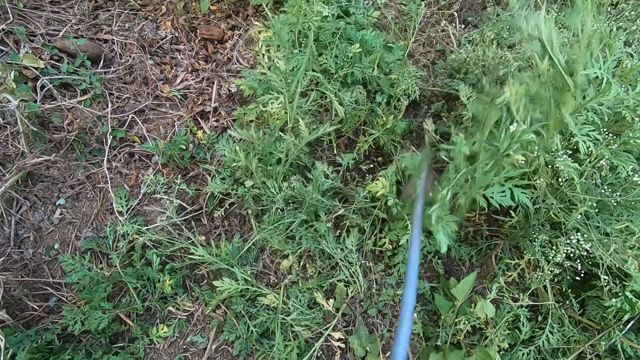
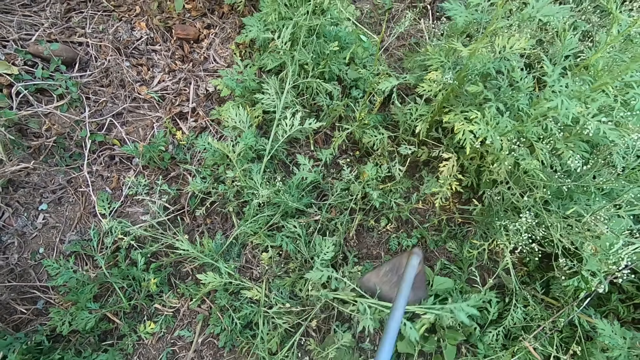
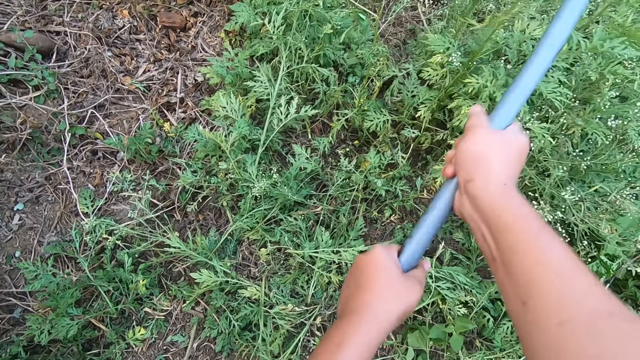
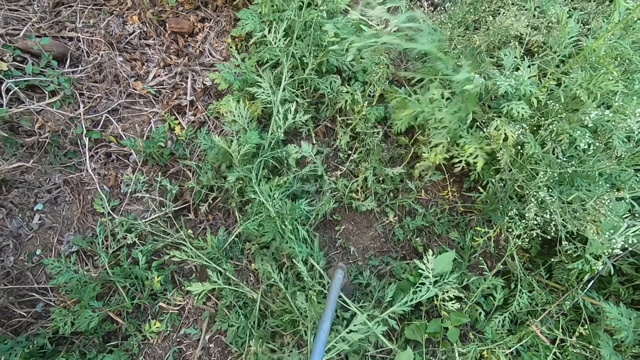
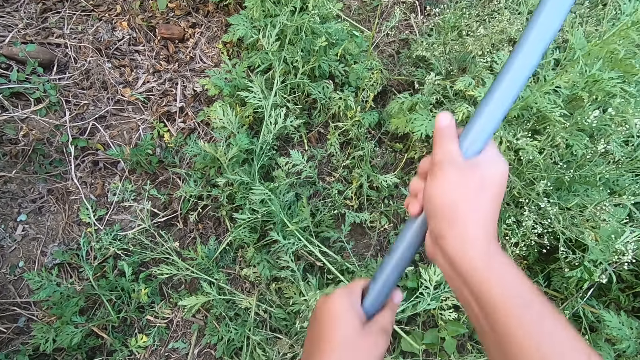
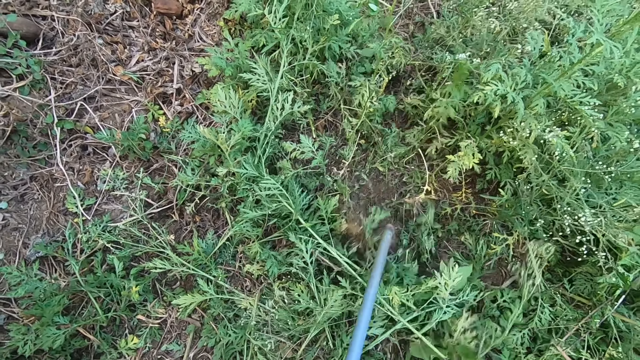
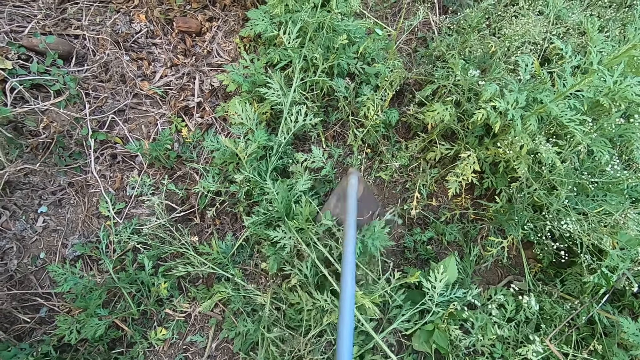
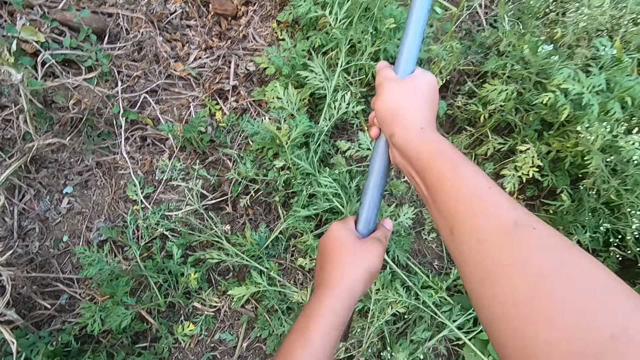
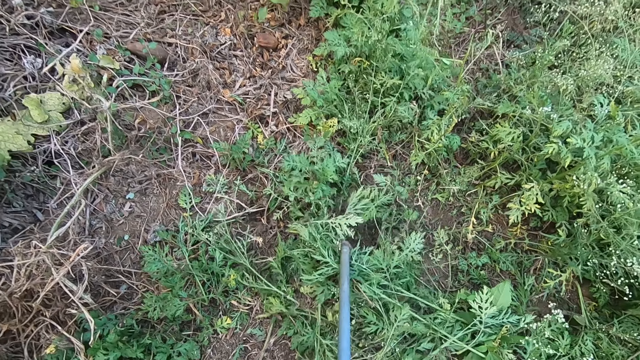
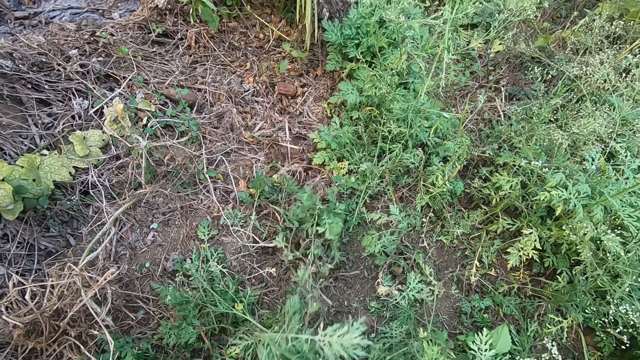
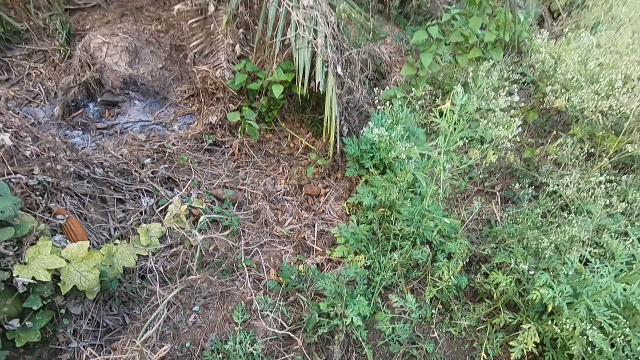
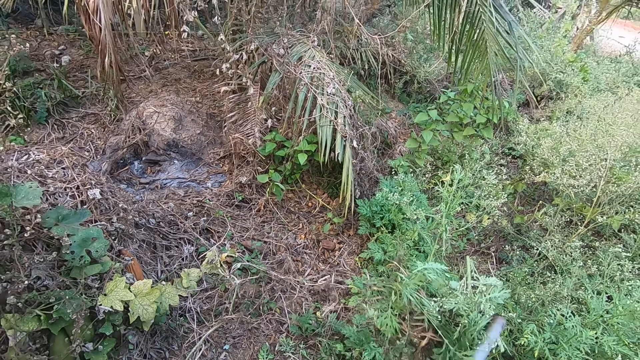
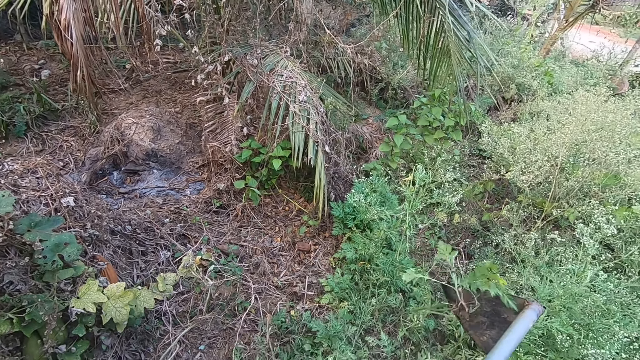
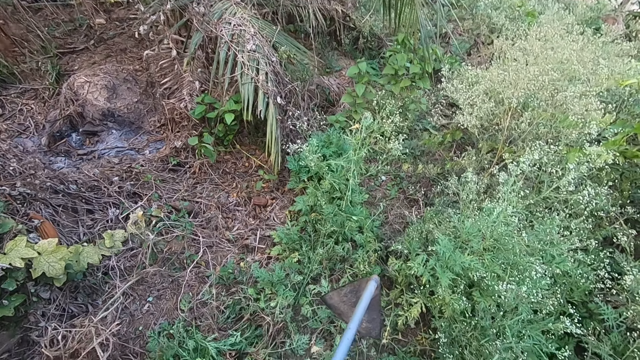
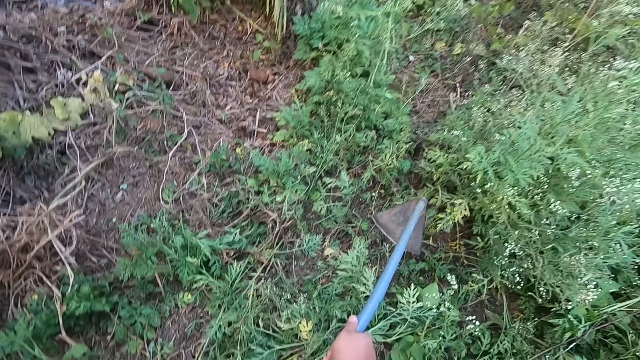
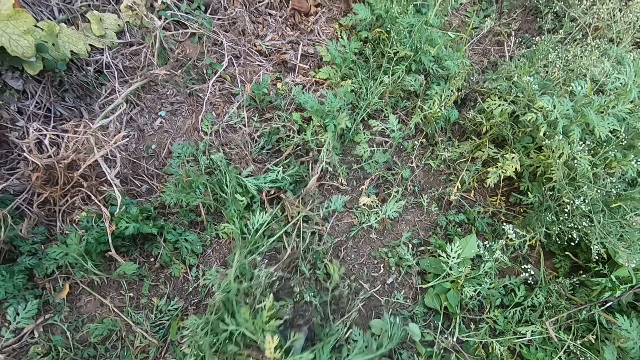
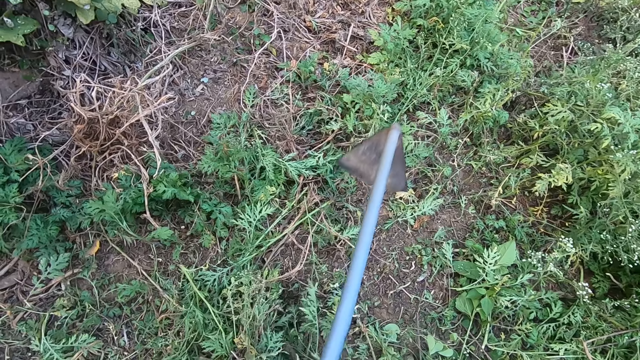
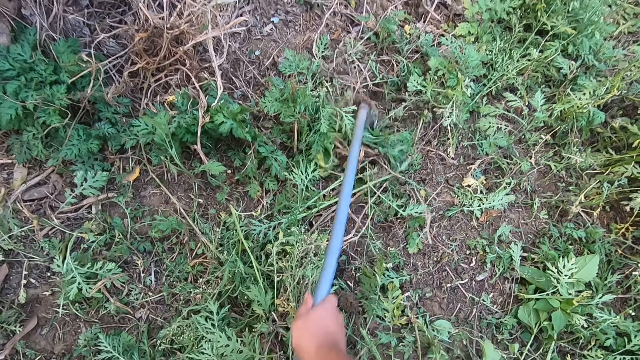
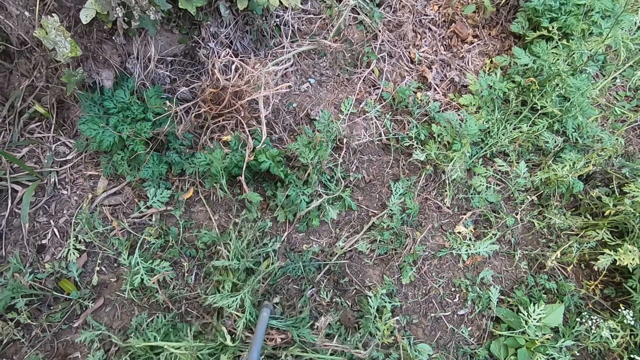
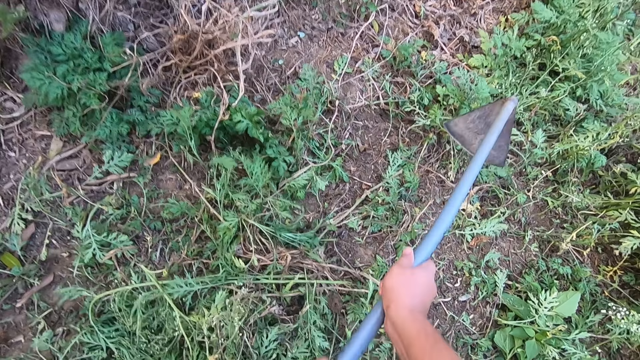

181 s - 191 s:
The camera wearer moves weeds with a hoe. They lift the hoe. They move weeds with the hoe.

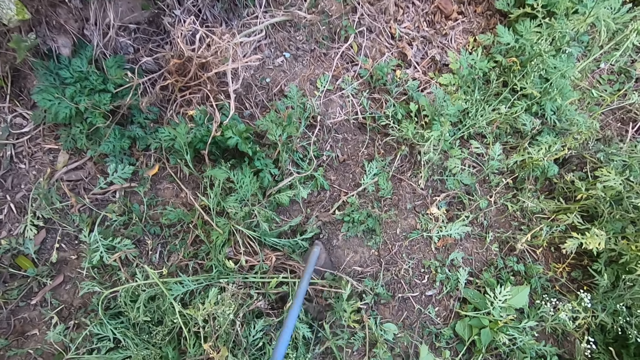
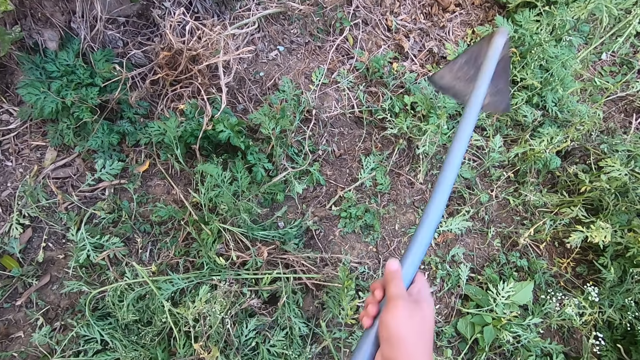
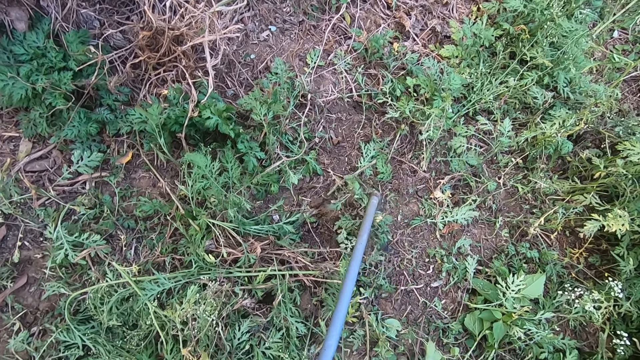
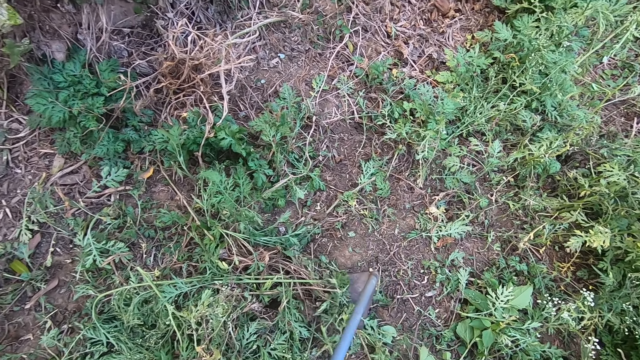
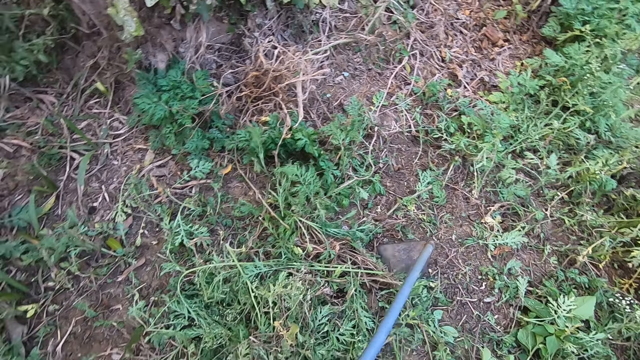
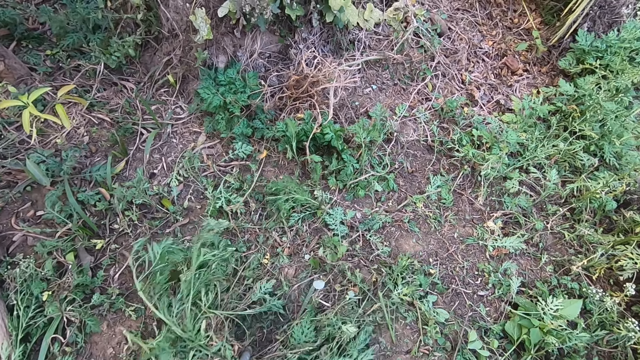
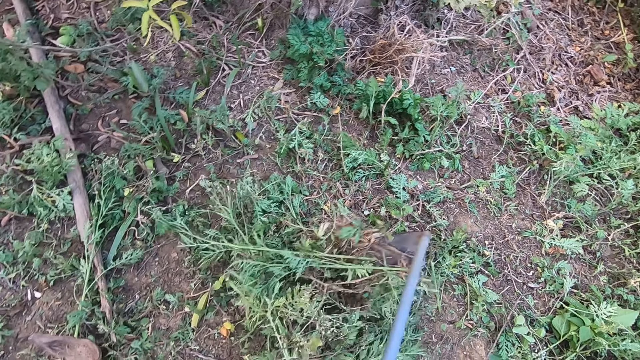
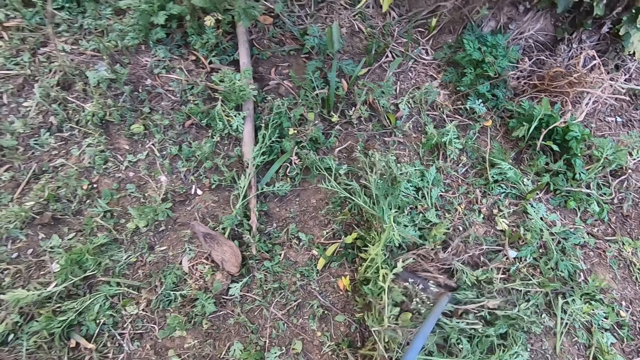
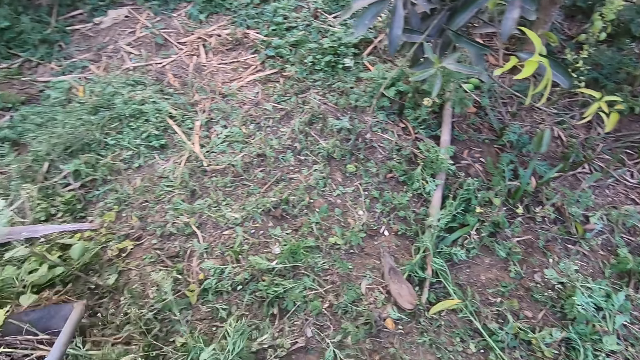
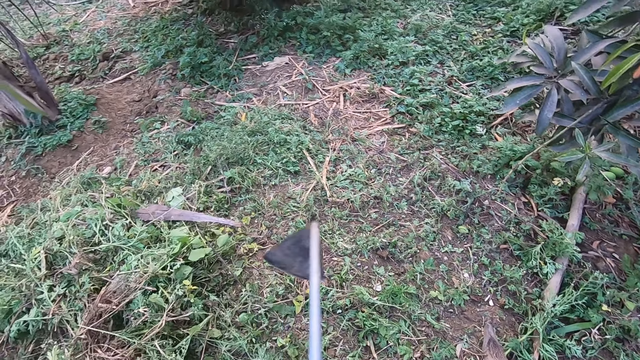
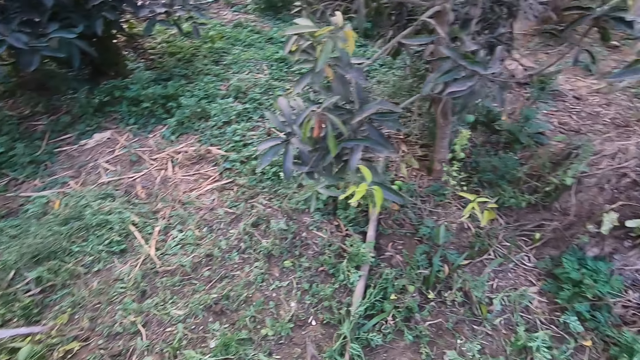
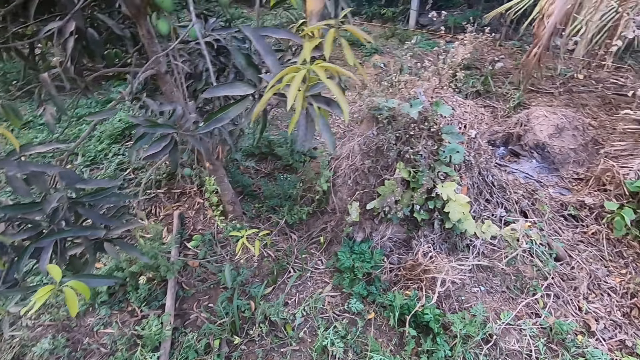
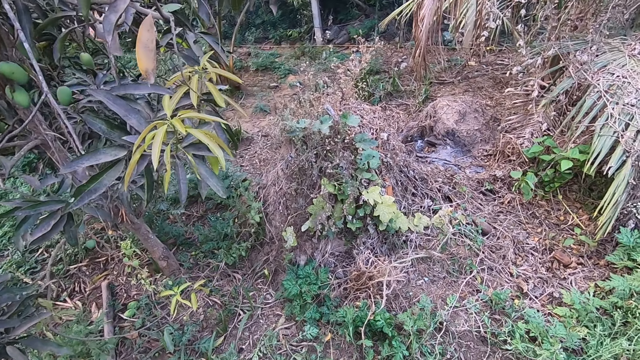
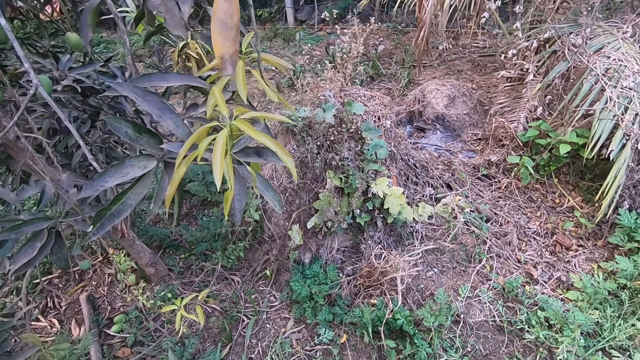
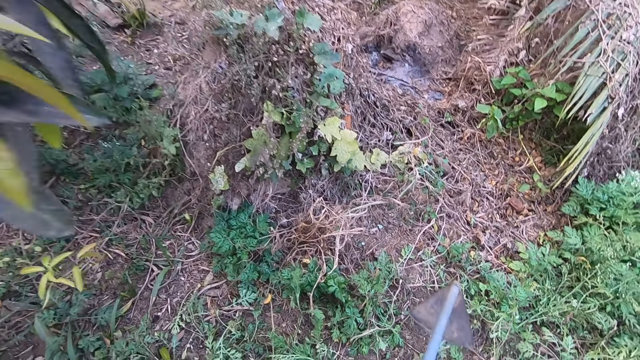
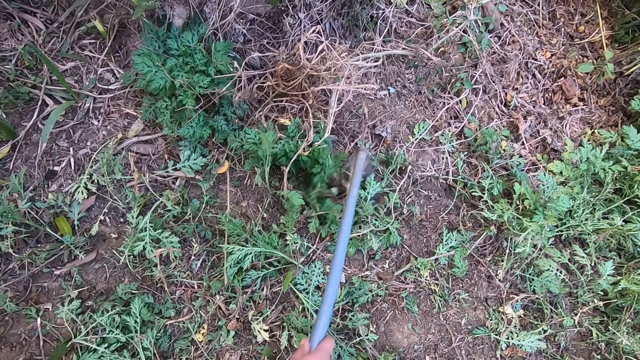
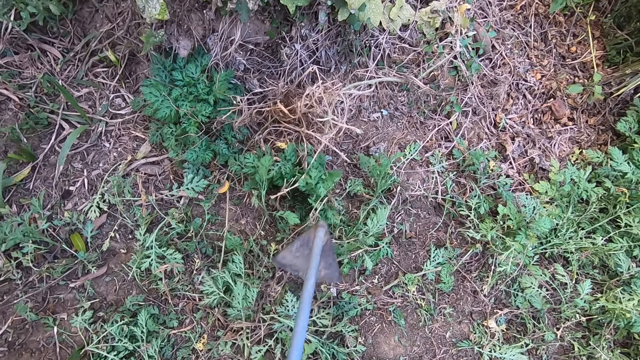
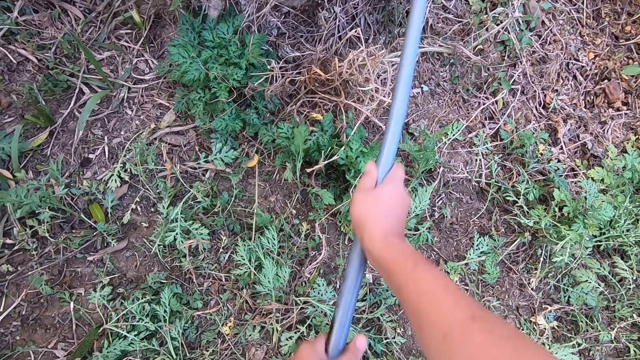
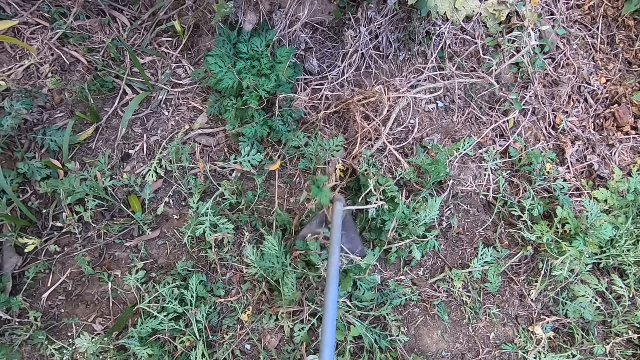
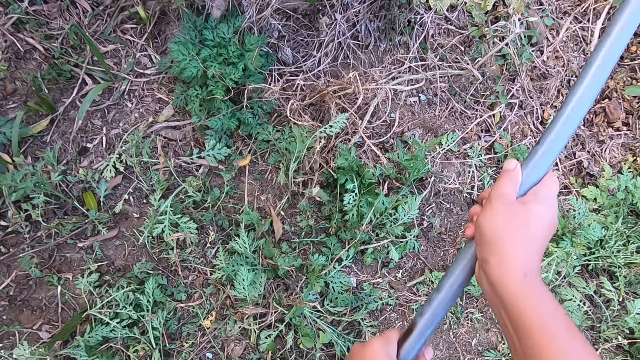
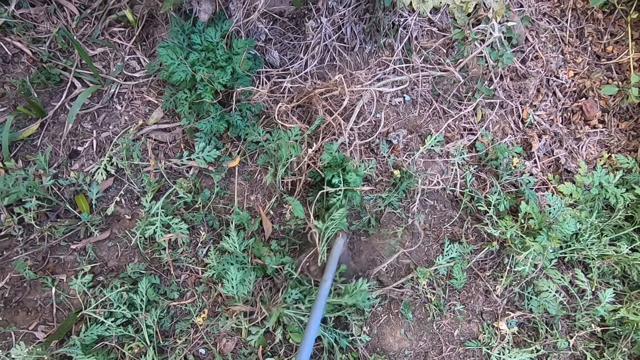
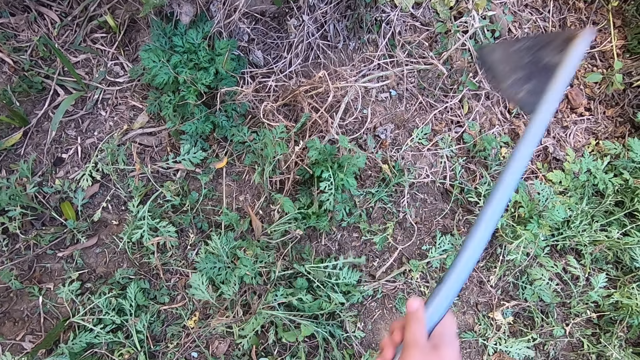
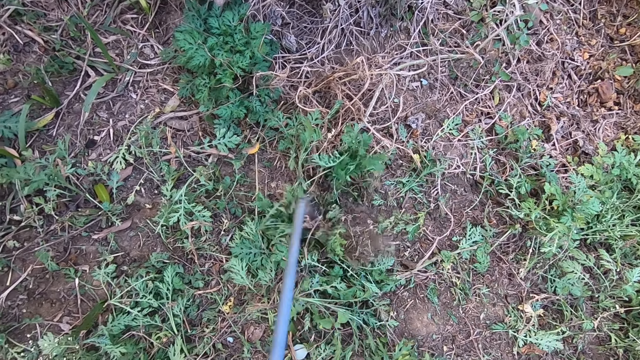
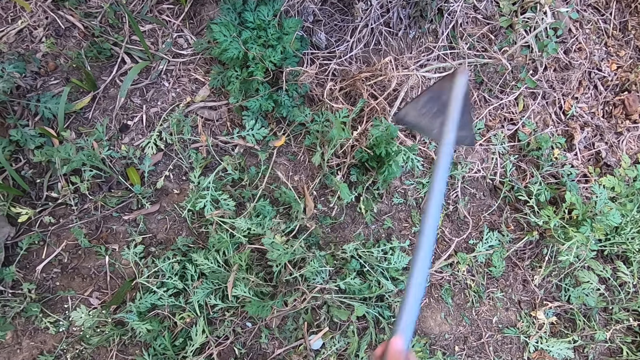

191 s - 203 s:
The camera wearer digs out weed on the farm. They move weeds aside on the farm. They move around the farm. They pause clearing the land. They dig out weed on the farm. They resume clearing the farmland with the hoe.
